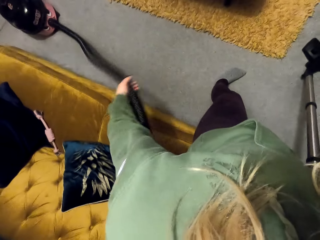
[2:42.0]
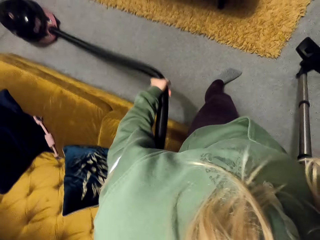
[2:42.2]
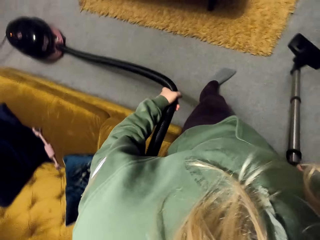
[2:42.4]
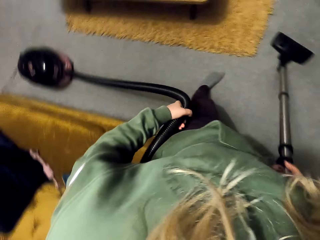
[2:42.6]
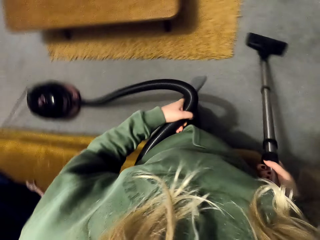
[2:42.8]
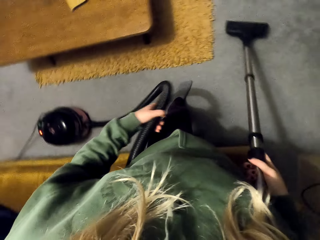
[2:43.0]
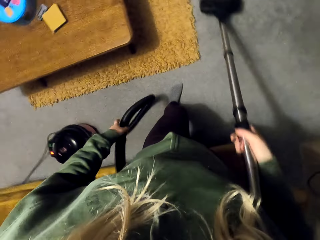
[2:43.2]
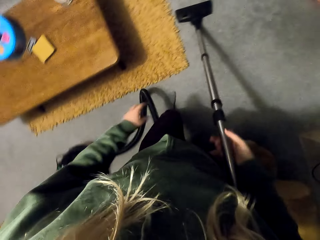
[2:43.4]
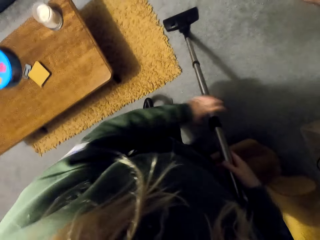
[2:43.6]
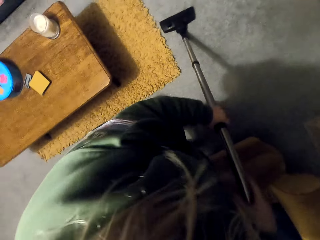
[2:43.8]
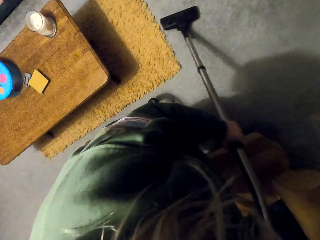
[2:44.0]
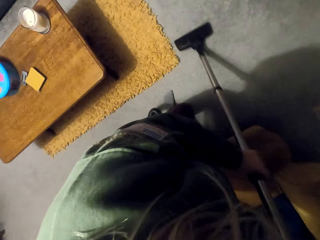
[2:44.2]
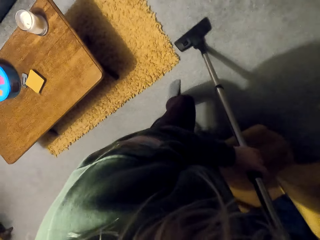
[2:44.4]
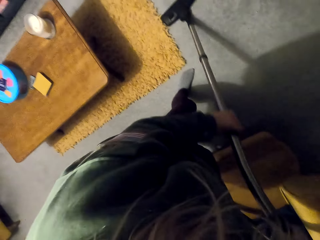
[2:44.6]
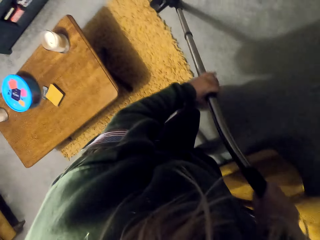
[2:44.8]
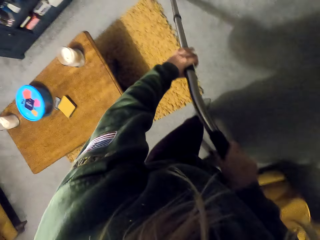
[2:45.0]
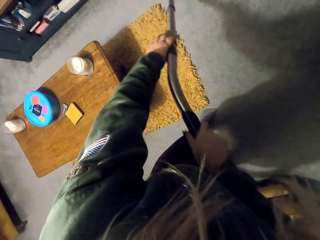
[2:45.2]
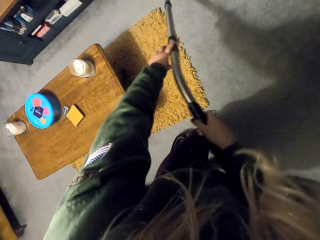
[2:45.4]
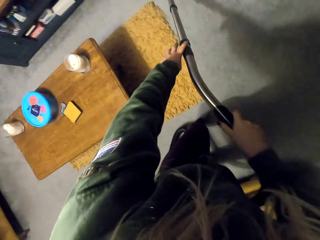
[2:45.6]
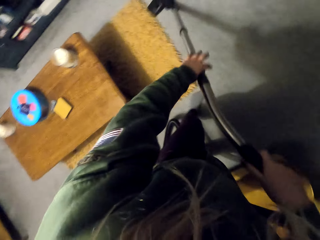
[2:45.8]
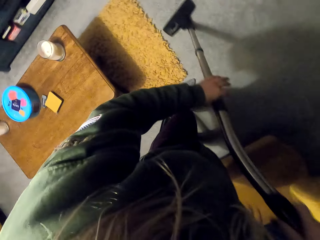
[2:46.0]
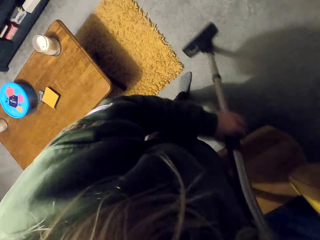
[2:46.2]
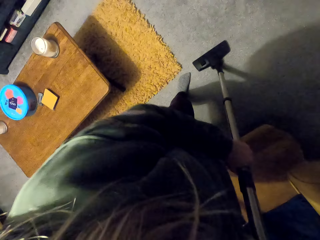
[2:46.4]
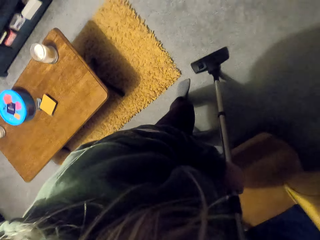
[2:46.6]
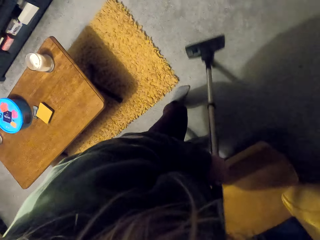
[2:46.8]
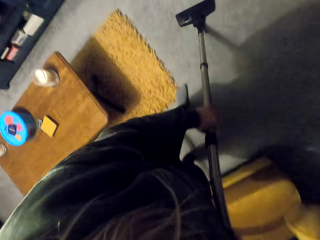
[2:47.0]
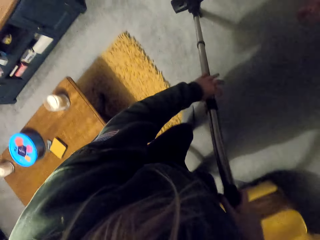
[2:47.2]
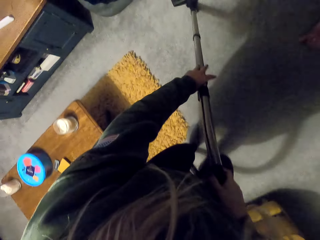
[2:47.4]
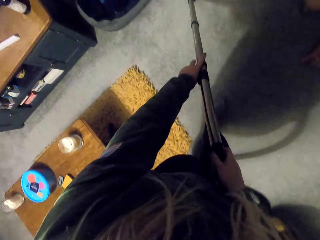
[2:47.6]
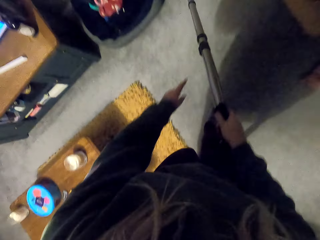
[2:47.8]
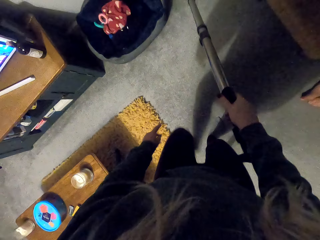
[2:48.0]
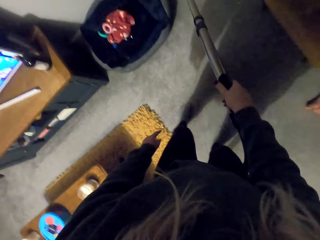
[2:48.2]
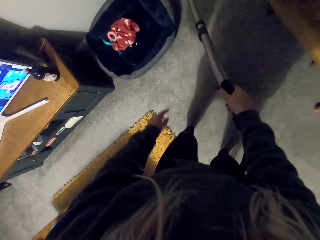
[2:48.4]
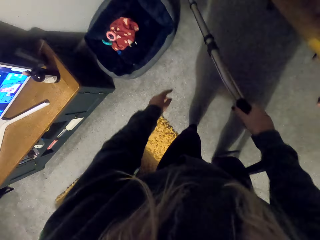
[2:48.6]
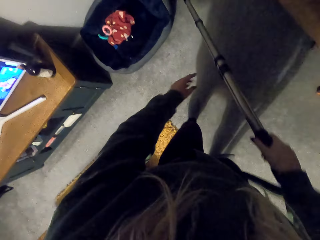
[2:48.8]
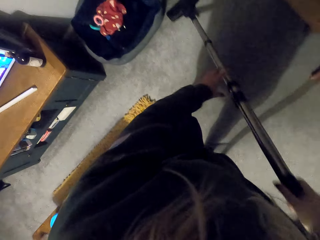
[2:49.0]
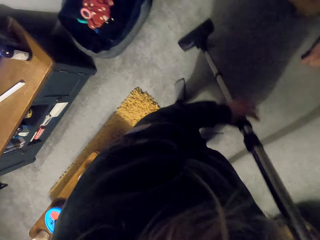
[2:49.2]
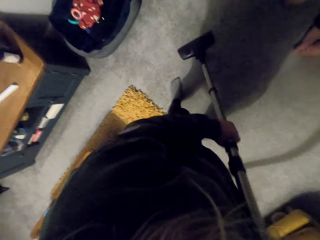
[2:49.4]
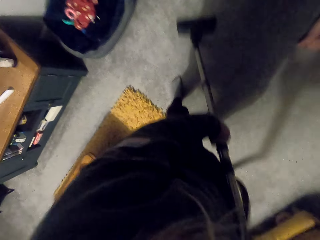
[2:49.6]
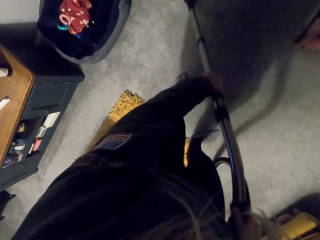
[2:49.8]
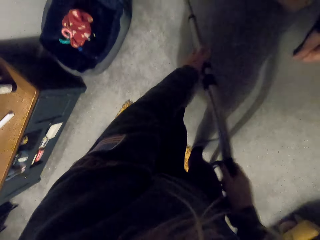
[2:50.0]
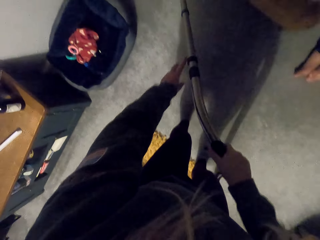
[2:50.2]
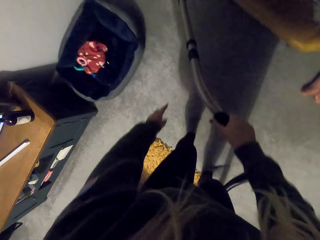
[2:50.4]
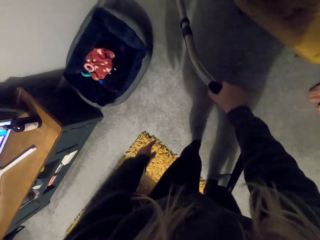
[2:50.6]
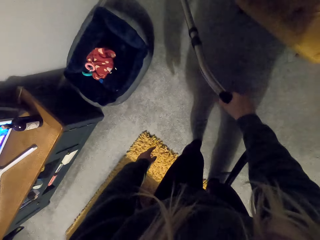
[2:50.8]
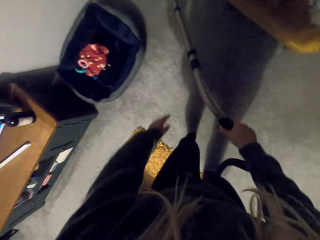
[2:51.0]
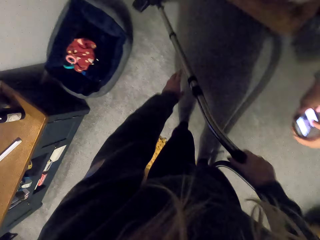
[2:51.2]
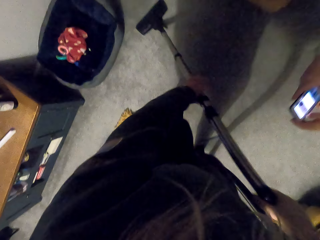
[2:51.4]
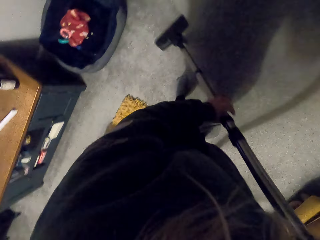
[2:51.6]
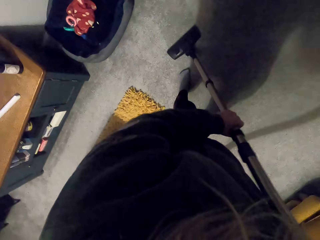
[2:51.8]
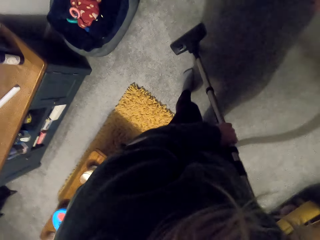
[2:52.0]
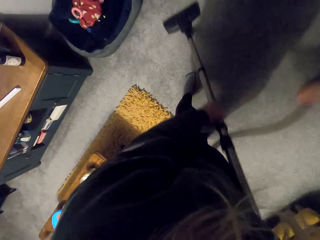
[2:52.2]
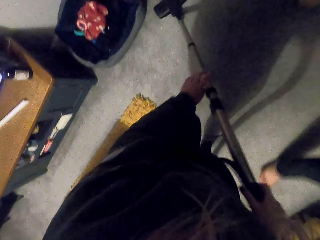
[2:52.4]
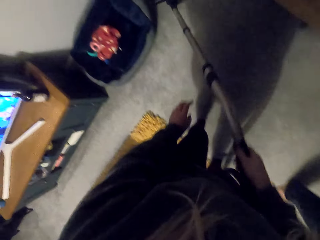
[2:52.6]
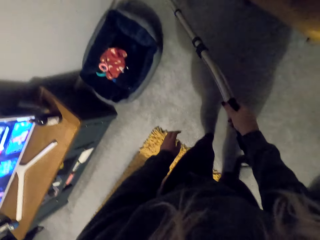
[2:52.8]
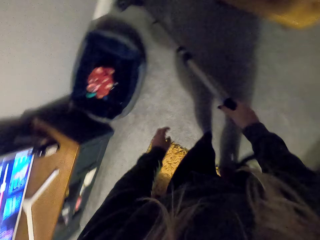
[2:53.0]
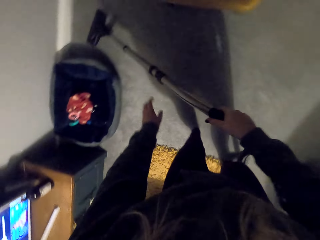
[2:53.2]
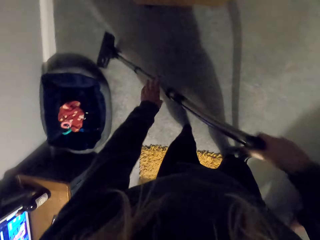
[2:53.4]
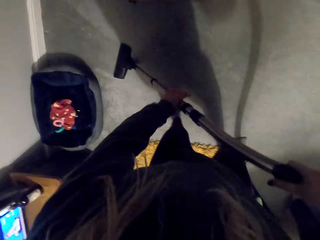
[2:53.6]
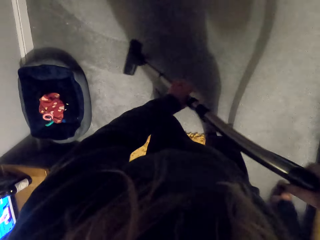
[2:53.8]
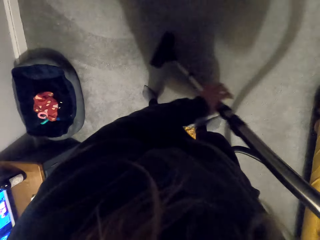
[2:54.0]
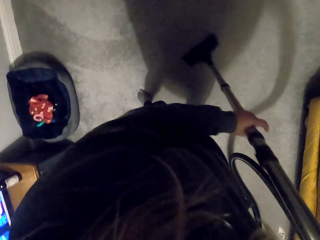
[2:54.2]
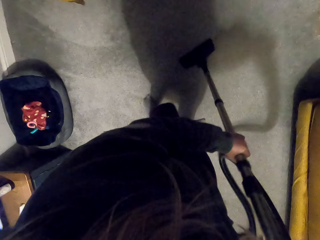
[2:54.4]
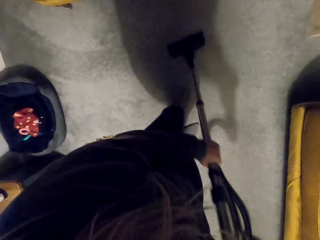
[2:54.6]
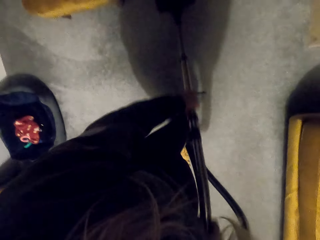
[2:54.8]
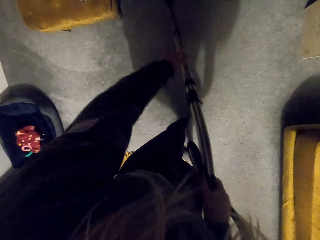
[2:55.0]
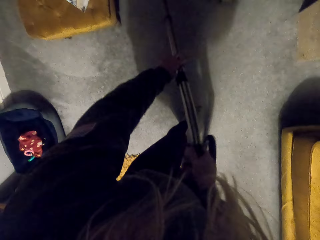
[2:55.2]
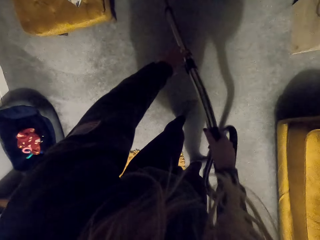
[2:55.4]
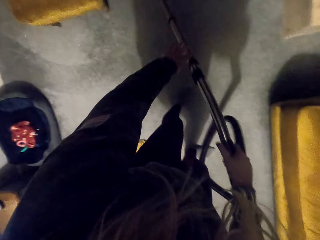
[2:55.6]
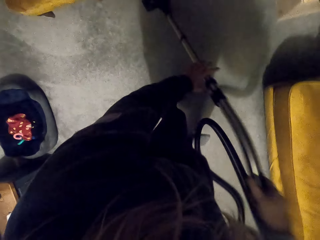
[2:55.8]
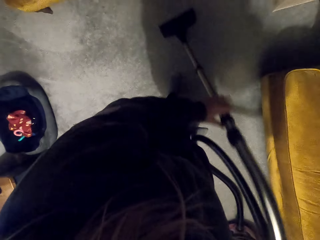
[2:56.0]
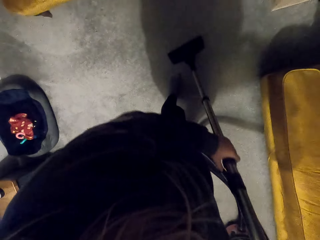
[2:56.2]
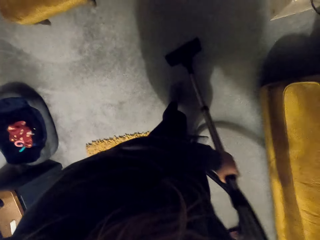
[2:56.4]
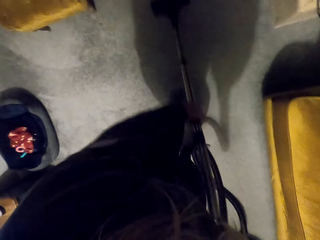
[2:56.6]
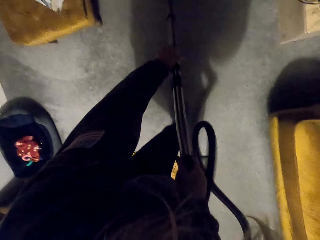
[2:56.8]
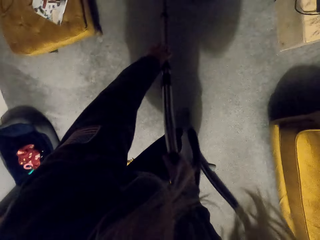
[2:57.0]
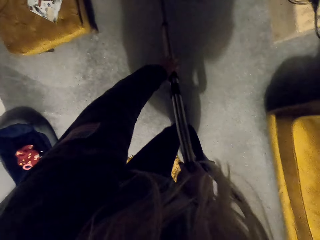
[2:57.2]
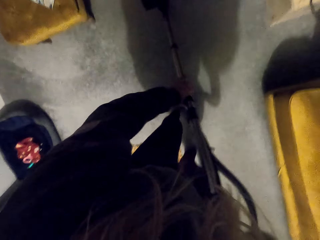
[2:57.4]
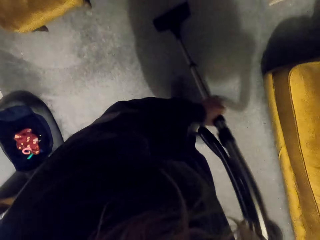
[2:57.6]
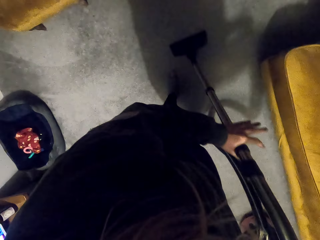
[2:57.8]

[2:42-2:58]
The camera wearer moves the vacuum cleaner. They clean the floor with the vacuum cleaner. A person walks past the camera wearer.

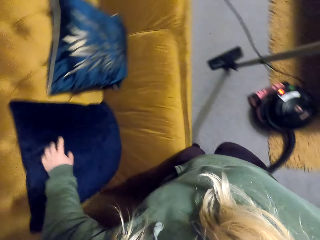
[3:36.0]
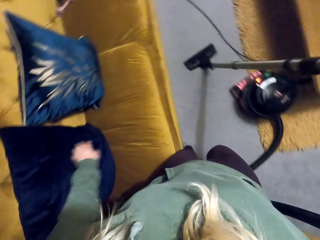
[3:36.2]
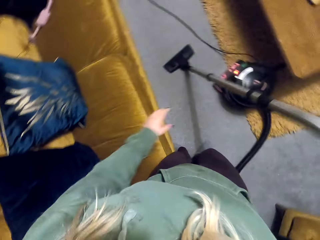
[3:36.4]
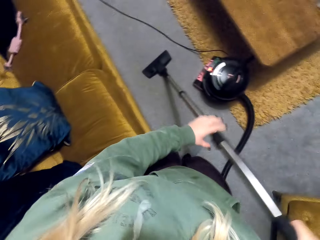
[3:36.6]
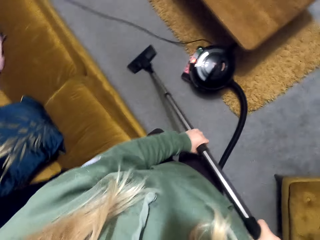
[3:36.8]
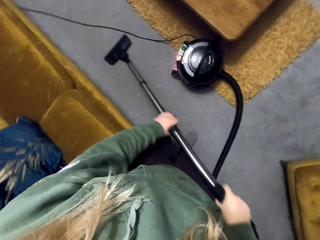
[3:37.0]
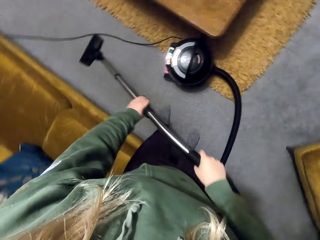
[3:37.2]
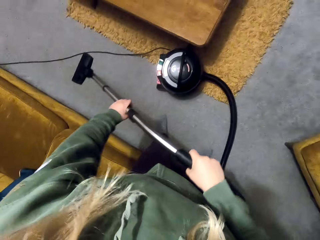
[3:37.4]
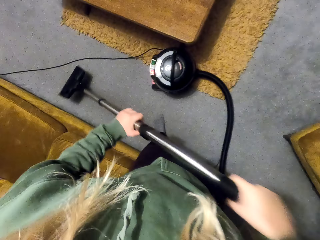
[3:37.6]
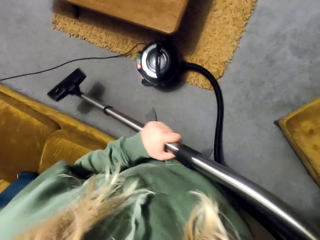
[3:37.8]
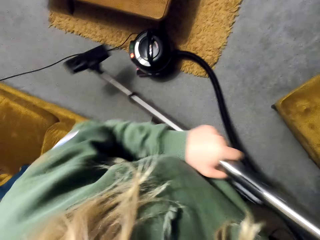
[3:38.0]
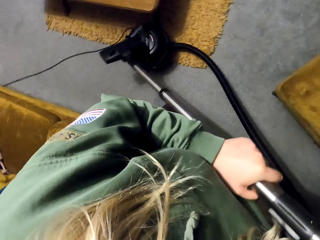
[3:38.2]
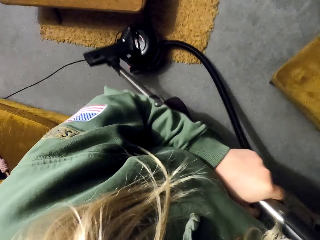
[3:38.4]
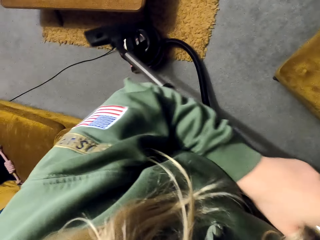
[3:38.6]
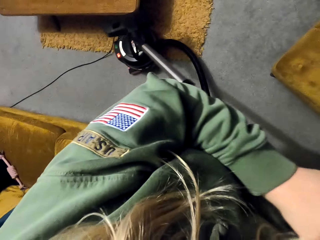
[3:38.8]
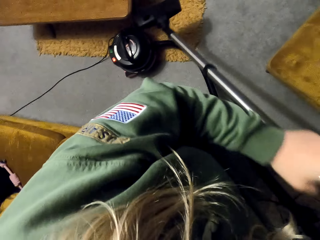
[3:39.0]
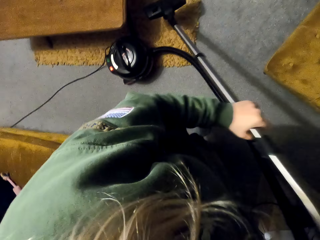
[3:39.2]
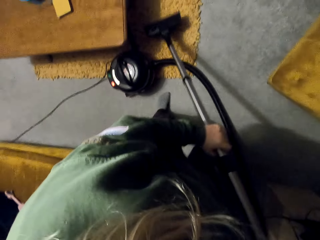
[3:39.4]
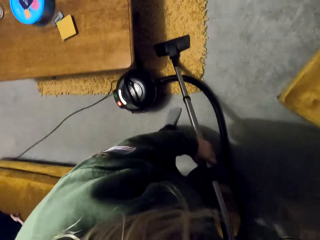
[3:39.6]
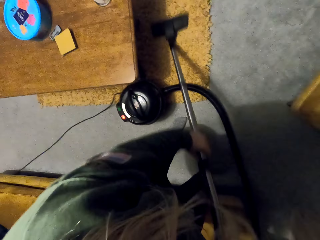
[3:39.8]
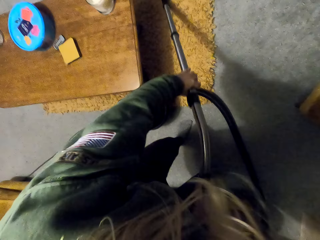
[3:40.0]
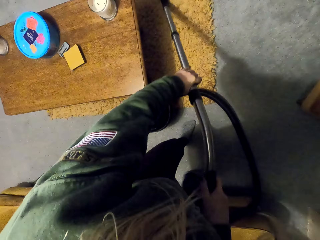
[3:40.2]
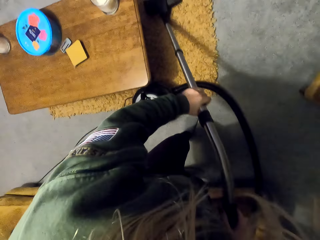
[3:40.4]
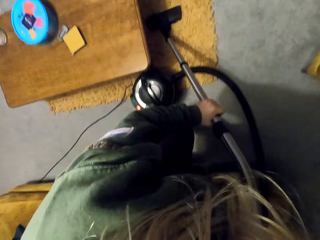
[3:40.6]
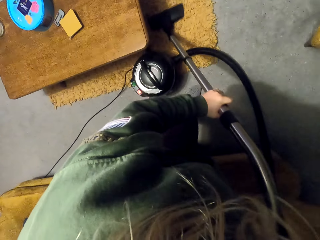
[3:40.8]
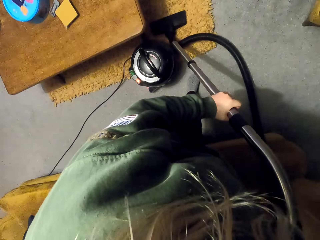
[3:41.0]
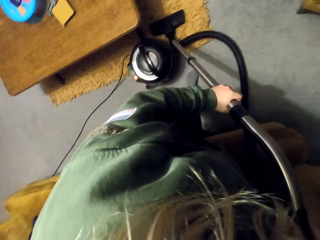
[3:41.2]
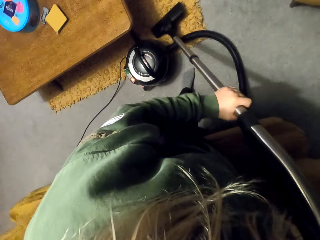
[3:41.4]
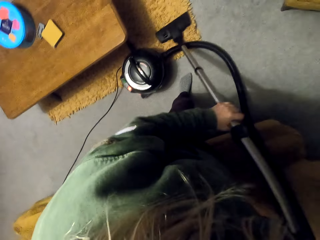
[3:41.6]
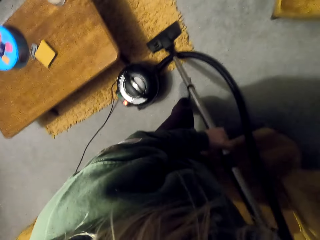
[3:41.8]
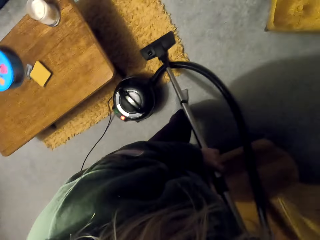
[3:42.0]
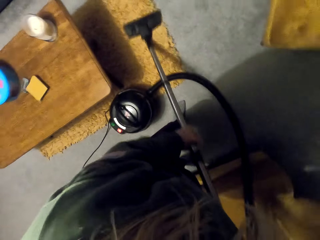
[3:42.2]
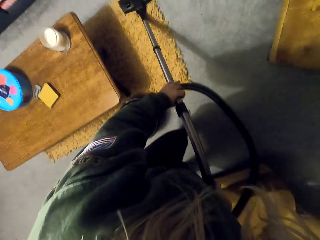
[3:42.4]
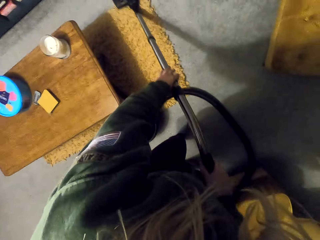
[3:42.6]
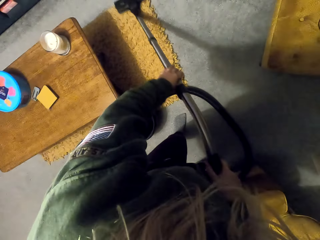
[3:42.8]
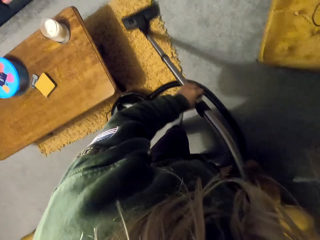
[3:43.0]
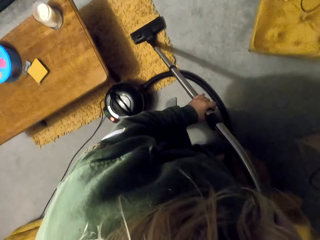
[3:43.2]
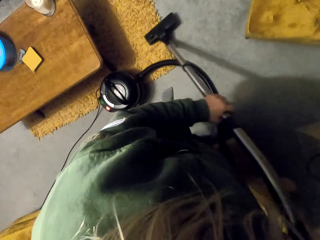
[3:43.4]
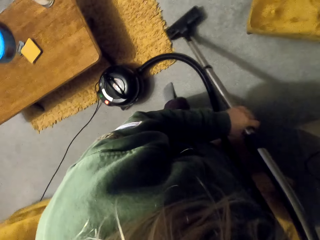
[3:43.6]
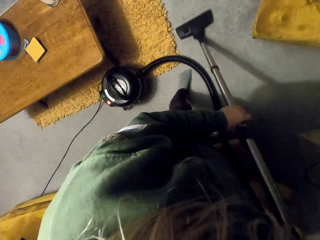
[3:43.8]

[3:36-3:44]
The camera wearer cleans the carpet with the vacuum cleaner.
